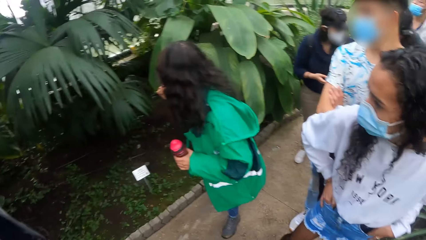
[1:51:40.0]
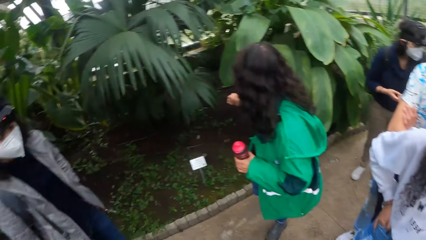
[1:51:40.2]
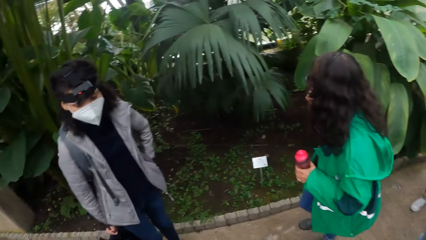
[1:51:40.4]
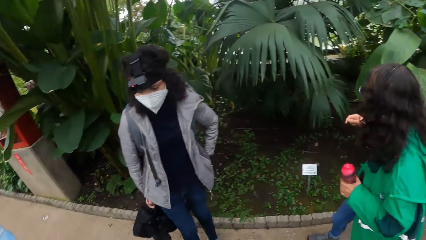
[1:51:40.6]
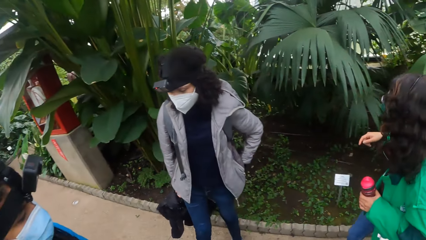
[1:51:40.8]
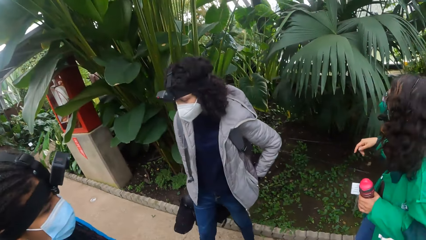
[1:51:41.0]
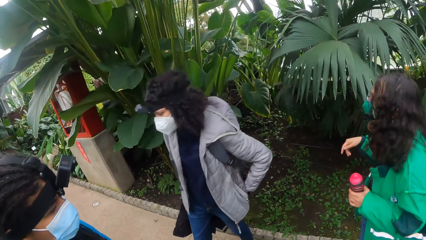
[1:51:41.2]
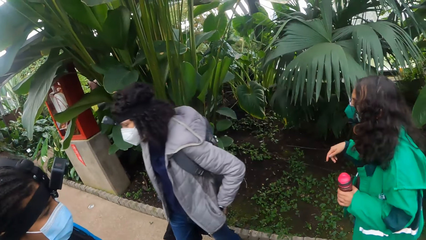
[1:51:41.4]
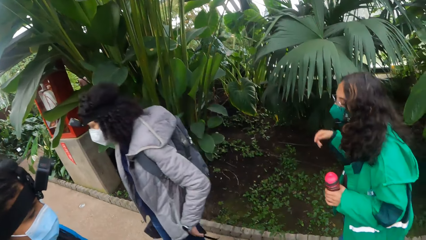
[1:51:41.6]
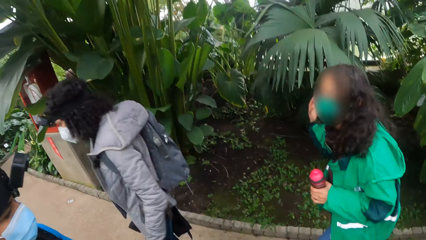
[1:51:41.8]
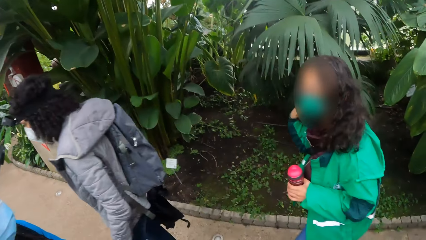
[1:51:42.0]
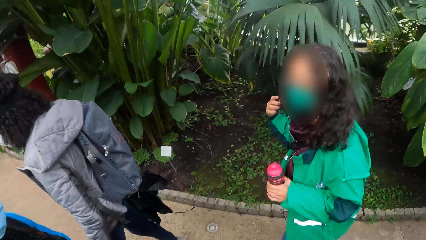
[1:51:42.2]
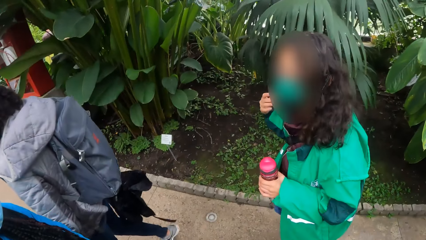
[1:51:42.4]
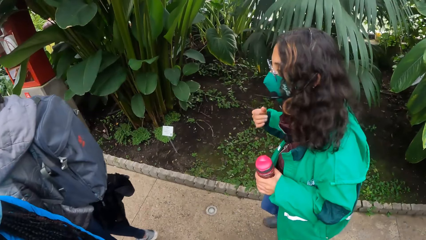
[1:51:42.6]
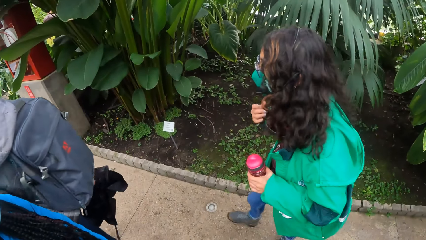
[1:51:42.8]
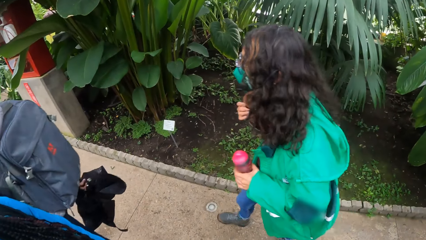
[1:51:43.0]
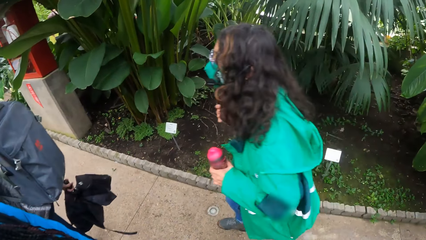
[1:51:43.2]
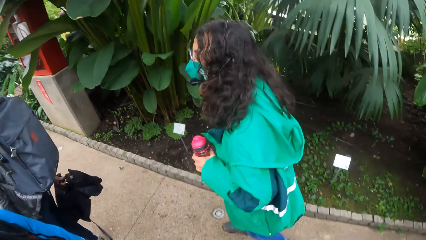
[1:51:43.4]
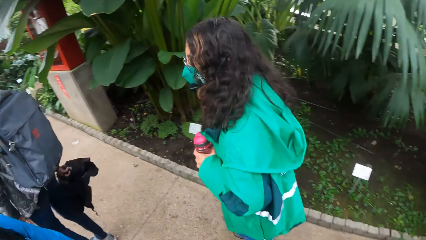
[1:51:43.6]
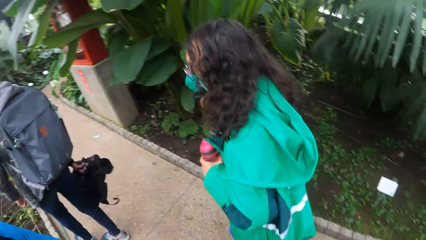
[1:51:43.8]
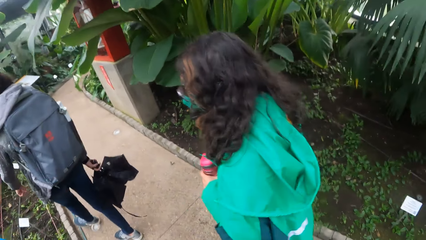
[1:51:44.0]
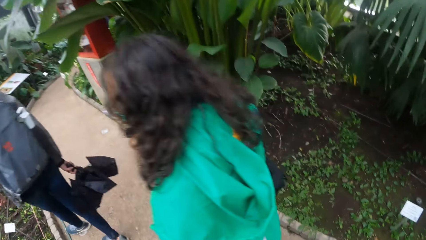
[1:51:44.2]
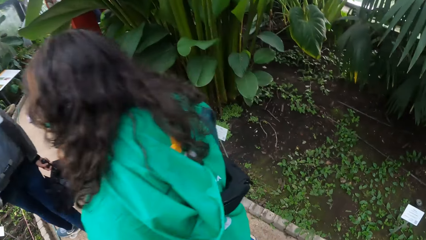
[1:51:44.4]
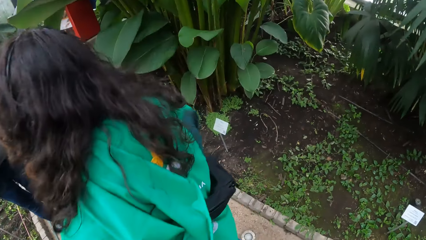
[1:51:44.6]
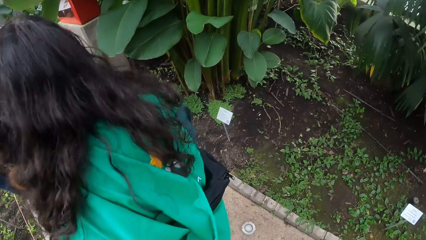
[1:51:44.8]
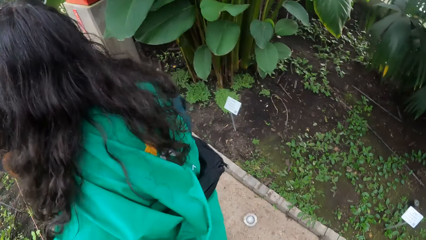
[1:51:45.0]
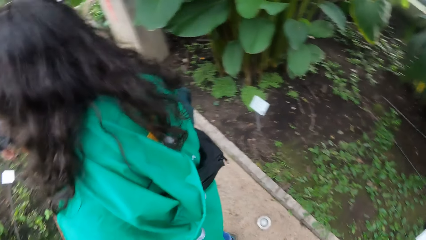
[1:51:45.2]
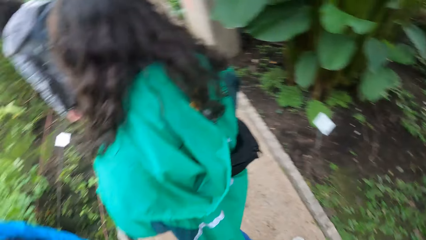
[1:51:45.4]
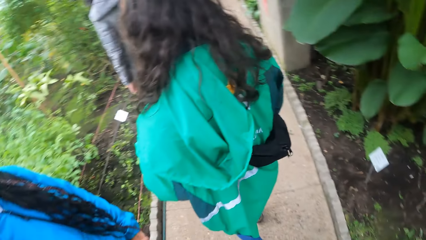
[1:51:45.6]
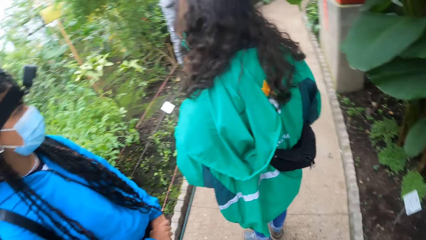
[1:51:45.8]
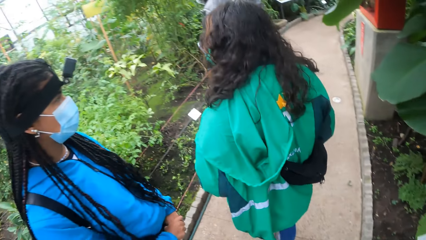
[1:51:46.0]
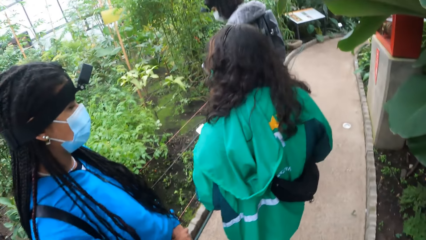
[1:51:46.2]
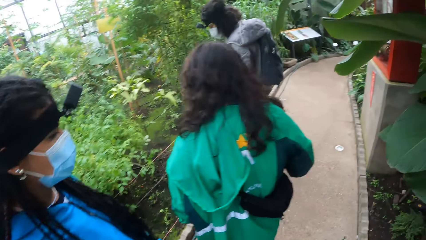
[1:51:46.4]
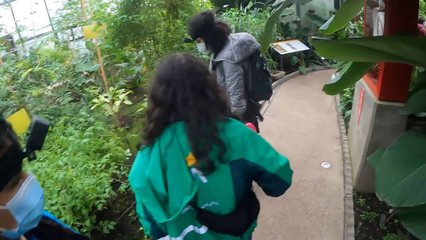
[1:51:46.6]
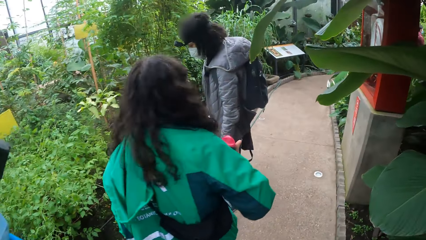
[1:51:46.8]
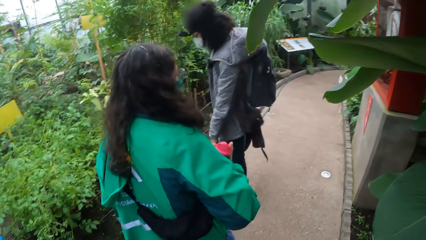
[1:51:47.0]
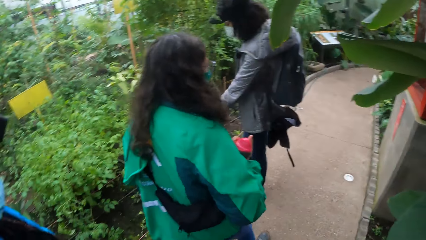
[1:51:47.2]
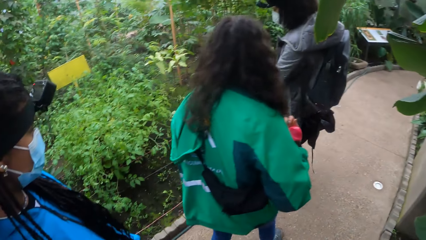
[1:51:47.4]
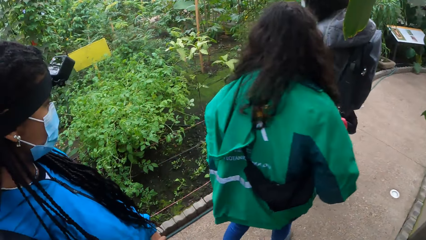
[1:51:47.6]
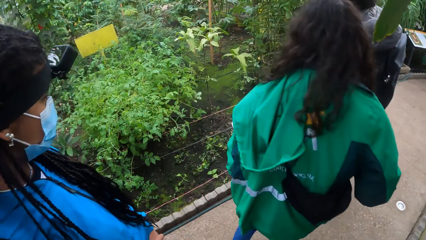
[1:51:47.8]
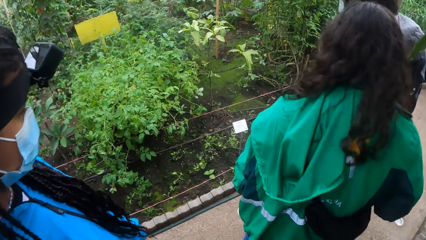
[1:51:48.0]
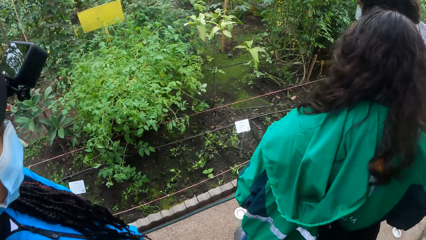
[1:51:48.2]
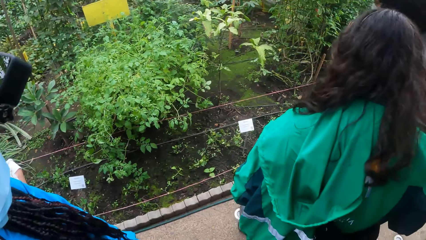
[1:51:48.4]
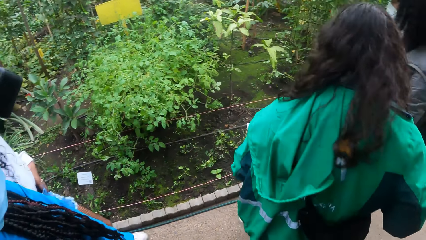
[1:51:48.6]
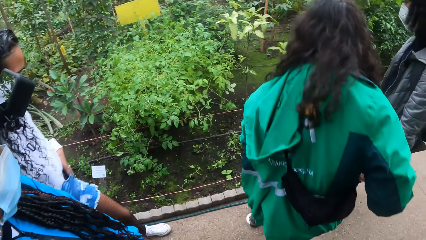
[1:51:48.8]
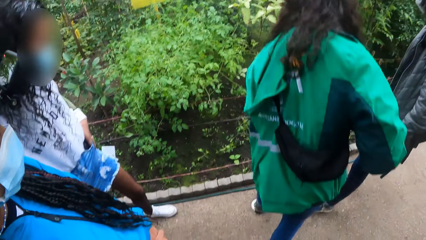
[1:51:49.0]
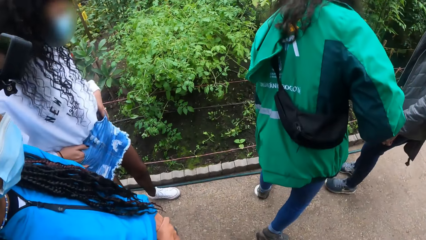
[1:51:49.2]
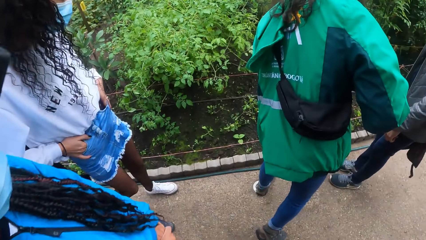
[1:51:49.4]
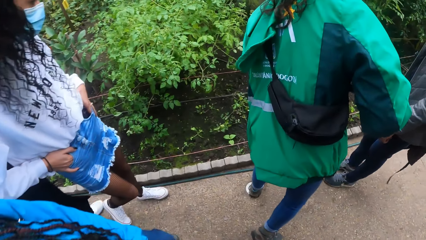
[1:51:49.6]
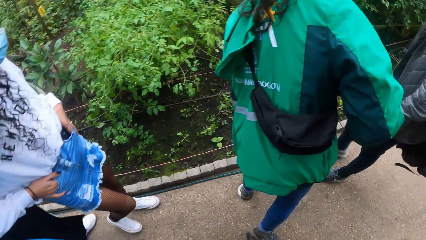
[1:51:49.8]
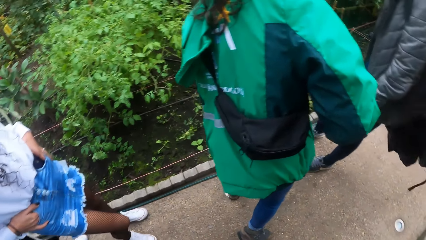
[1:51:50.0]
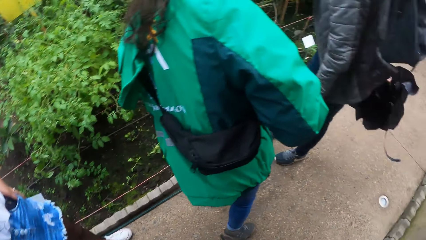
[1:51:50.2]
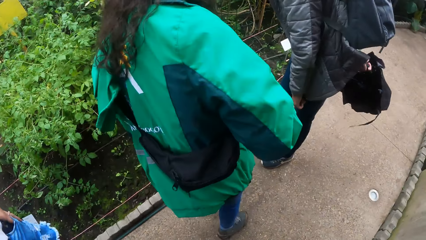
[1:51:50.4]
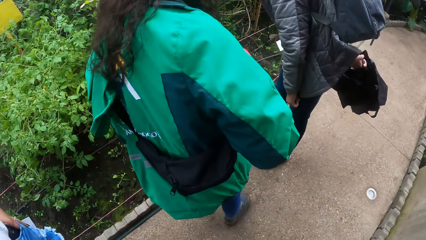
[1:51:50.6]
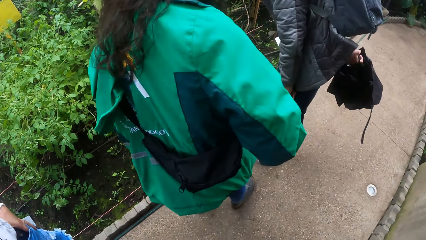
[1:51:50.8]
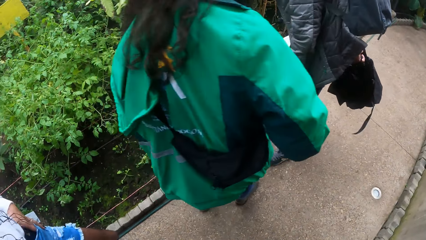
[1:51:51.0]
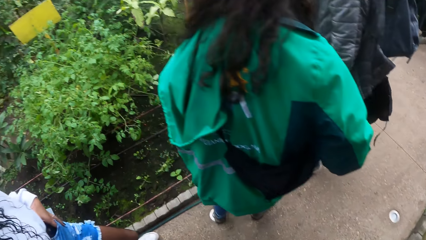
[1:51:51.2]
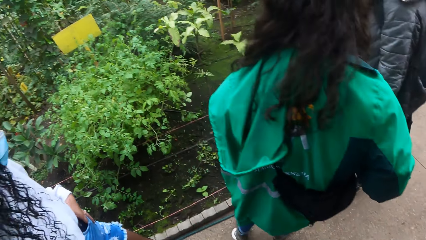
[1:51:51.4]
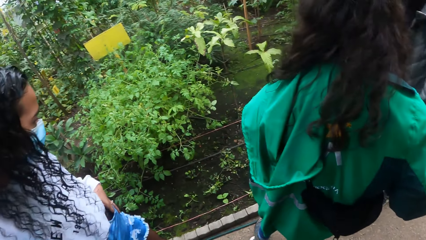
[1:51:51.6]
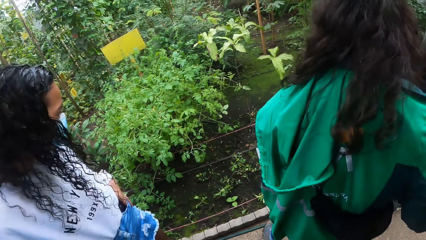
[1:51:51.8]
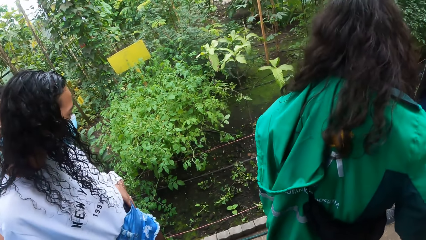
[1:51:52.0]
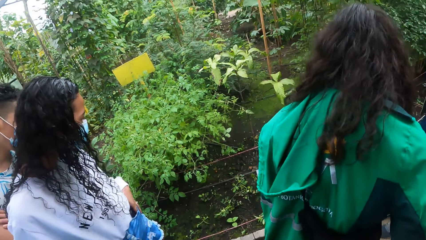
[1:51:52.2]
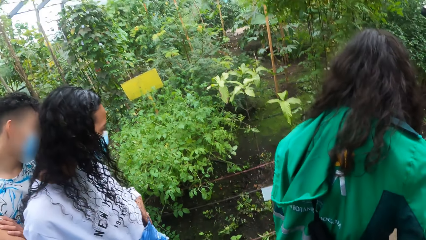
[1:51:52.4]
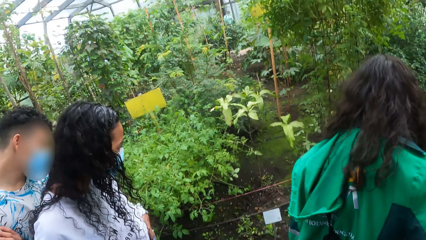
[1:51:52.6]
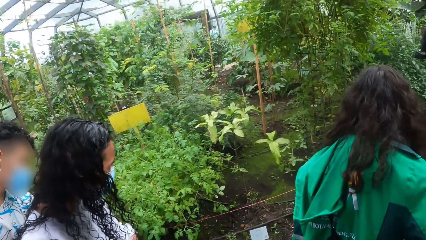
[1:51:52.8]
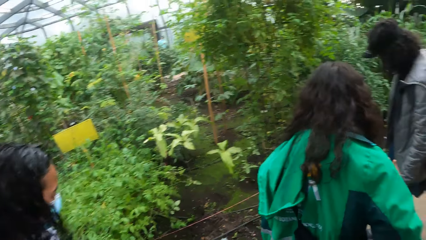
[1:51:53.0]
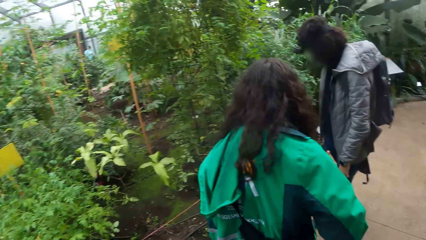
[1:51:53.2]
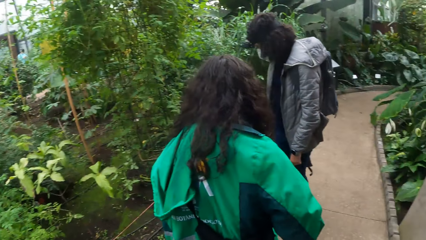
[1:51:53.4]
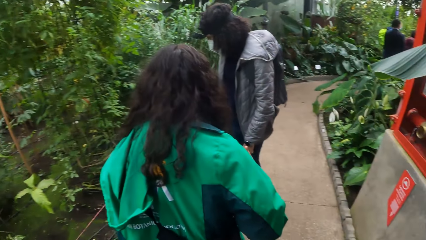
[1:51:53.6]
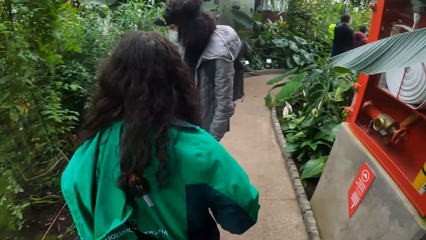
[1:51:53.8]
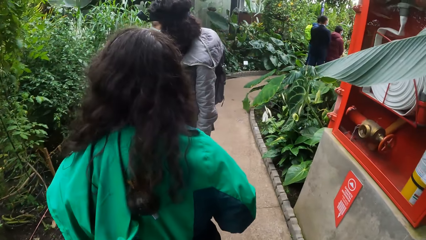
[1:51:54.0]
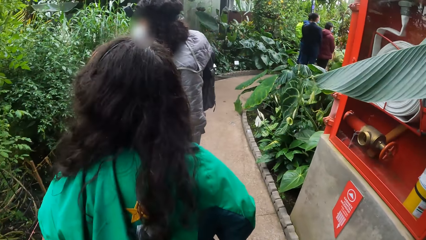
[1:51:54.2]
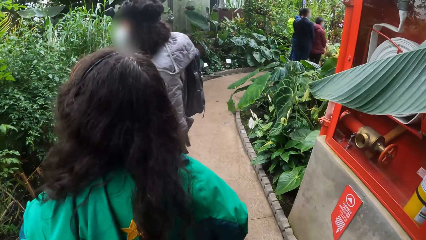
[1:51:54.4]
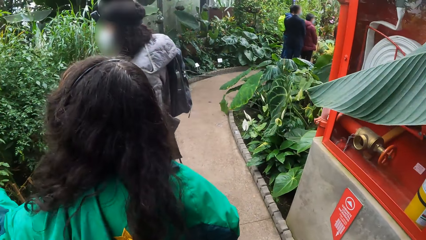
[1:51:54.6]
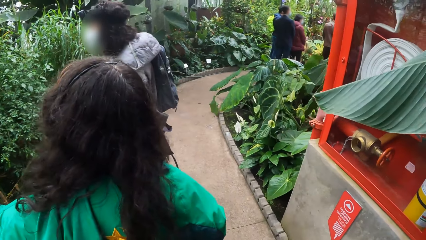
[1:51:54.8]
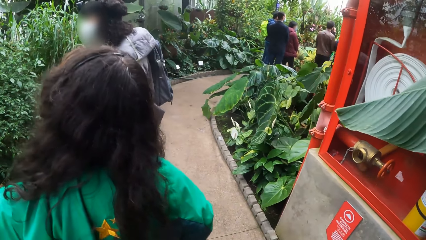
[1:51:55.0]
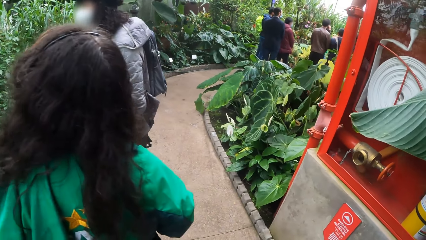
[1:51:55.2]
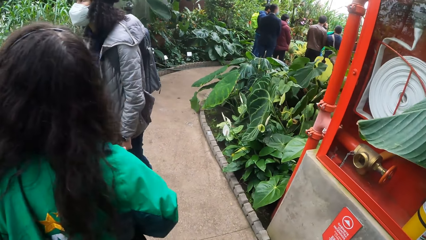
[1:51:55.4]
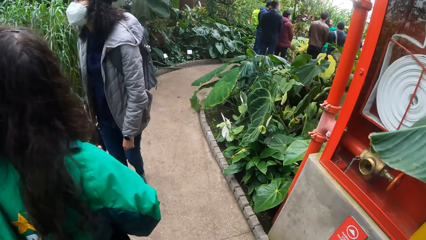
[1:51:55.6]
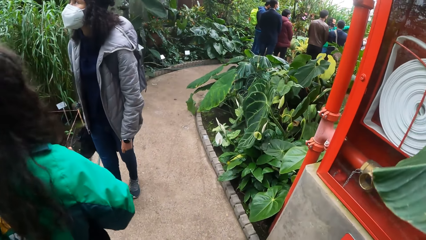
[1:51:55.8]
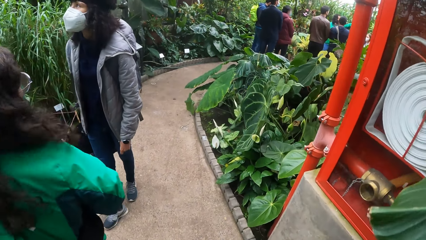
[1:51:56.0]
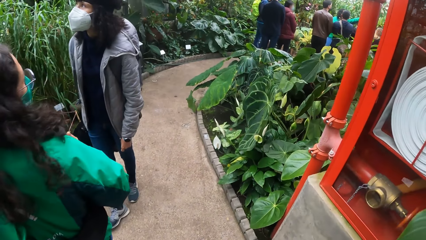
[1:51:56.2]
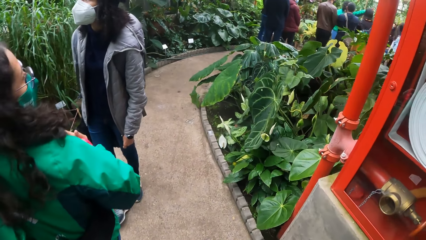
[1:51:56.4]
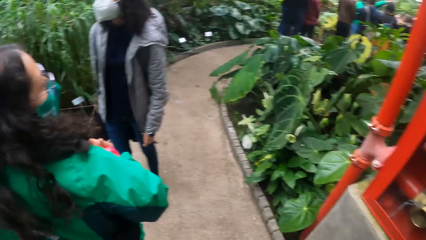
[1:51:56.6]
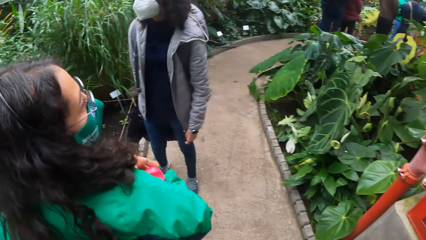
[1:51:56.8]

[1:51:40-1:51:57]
An instructor addresses the students. The camera wearer walks on the pathway.
